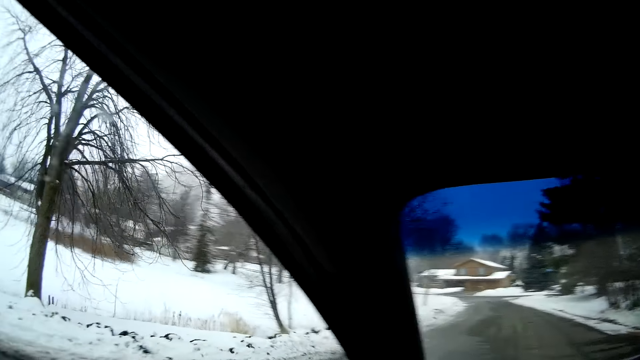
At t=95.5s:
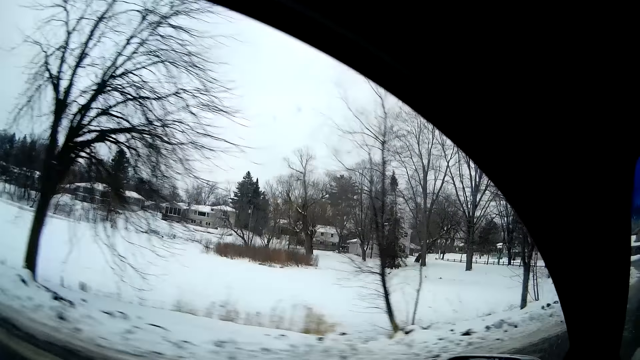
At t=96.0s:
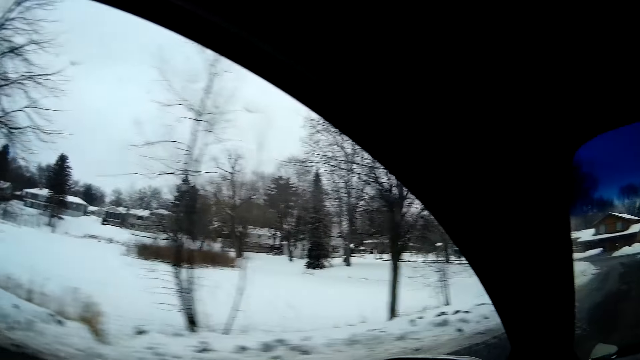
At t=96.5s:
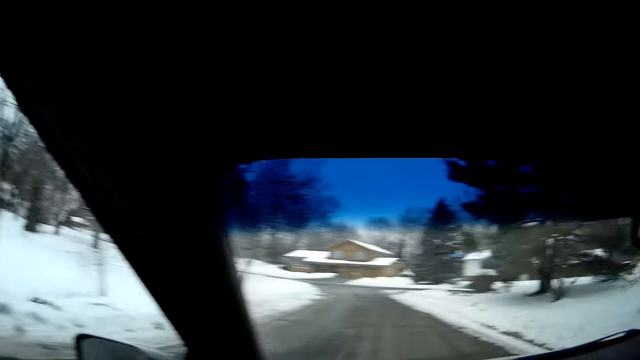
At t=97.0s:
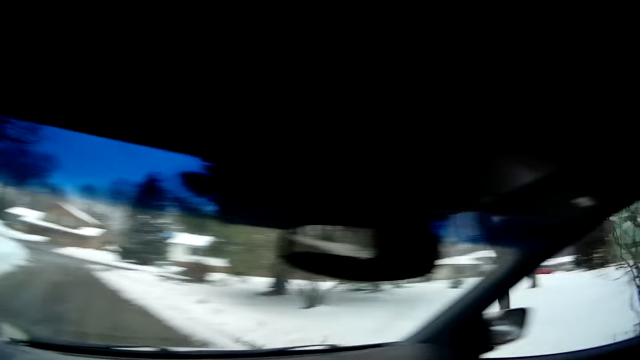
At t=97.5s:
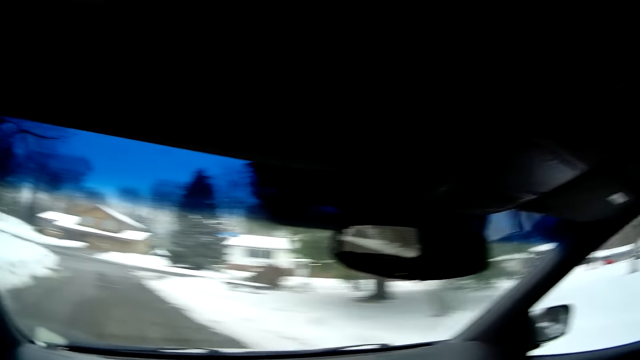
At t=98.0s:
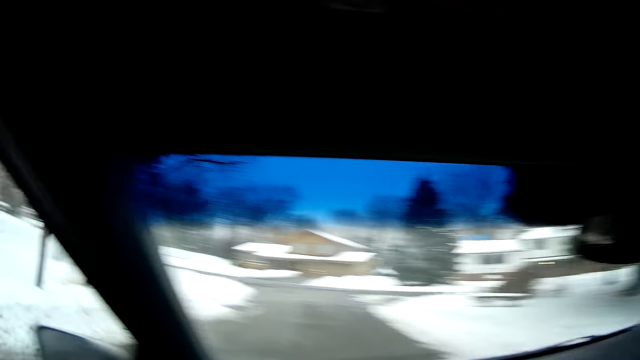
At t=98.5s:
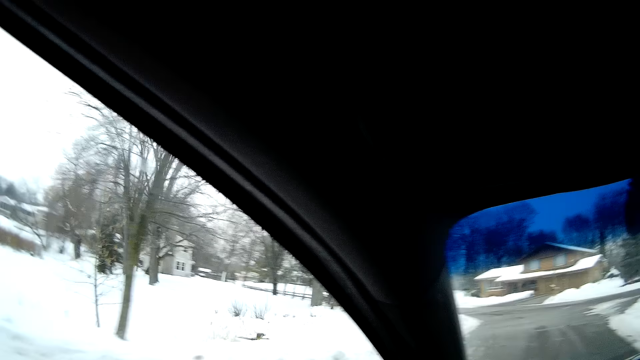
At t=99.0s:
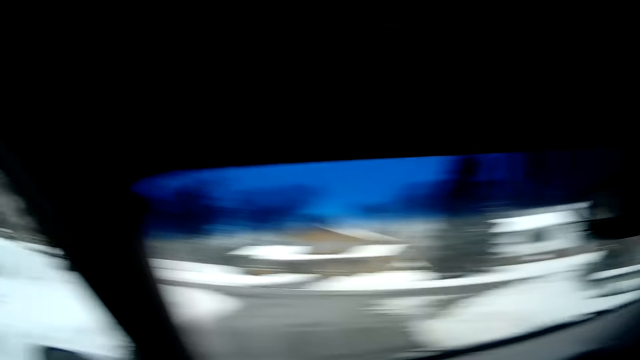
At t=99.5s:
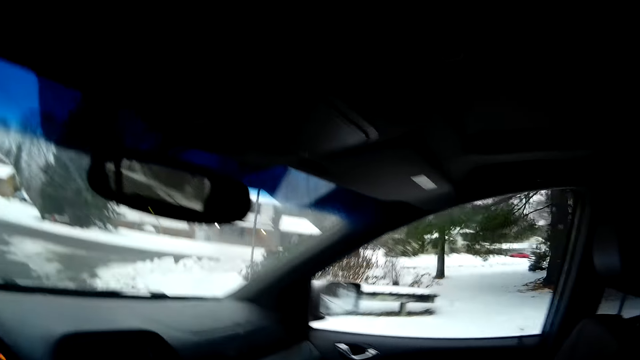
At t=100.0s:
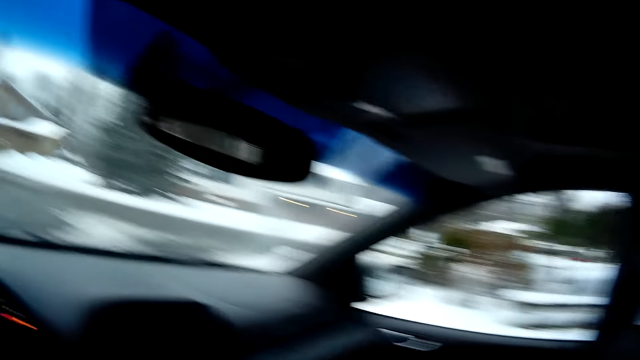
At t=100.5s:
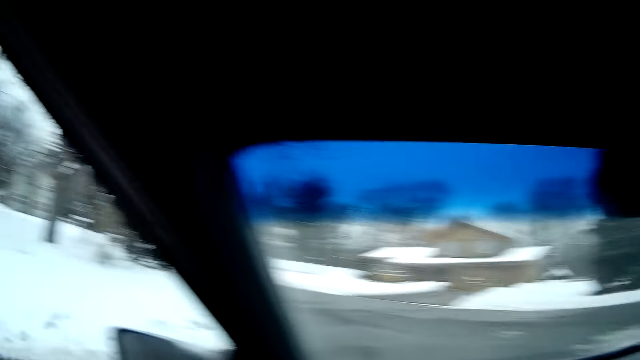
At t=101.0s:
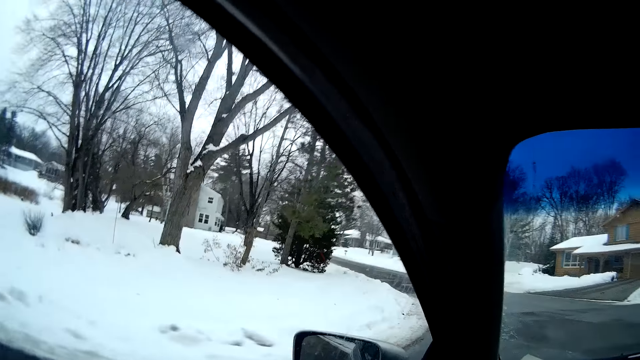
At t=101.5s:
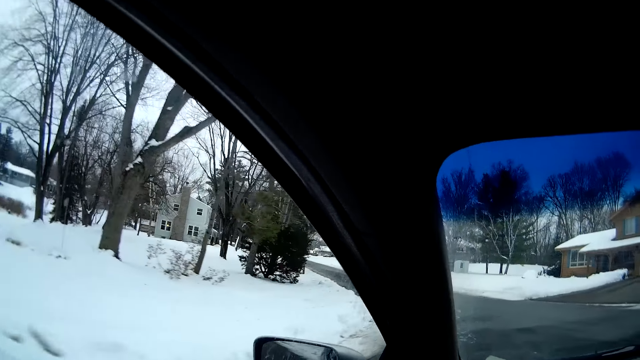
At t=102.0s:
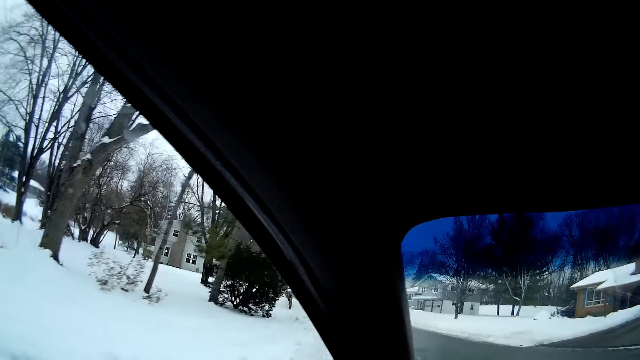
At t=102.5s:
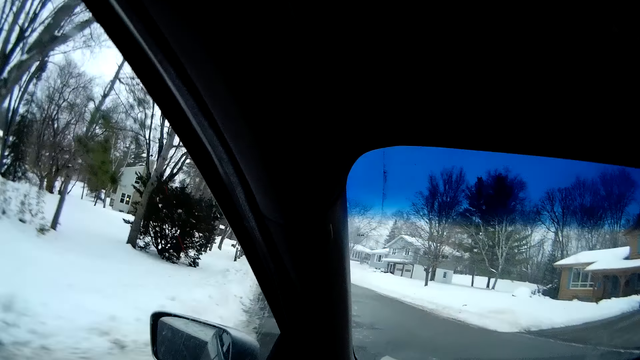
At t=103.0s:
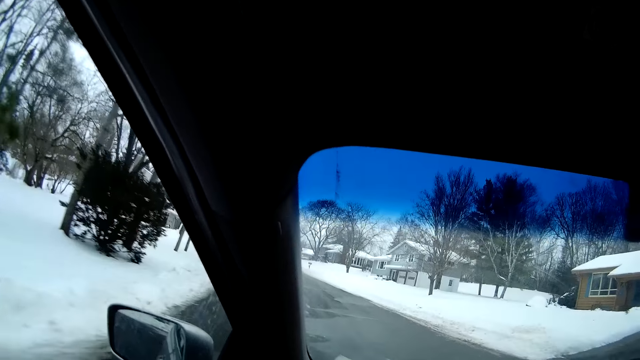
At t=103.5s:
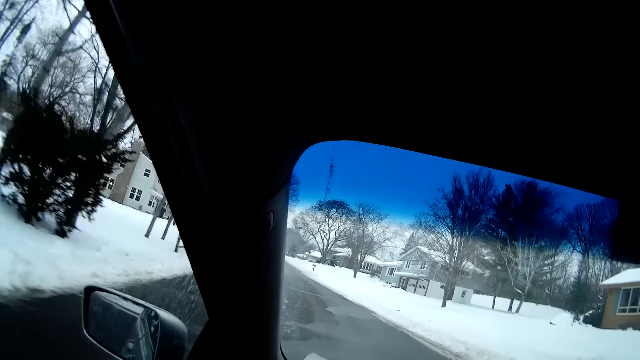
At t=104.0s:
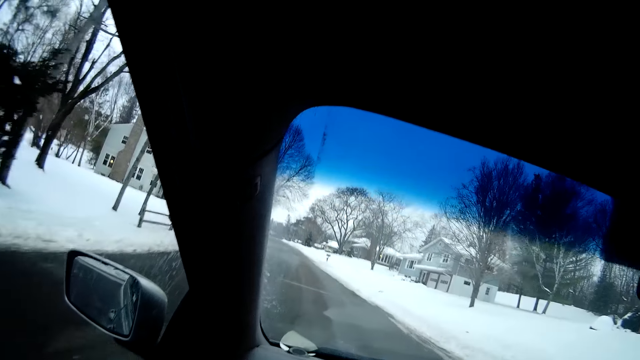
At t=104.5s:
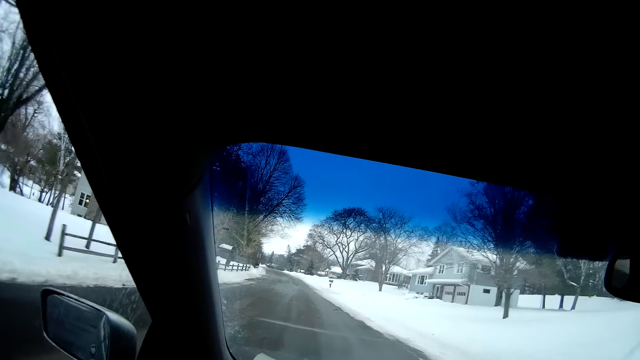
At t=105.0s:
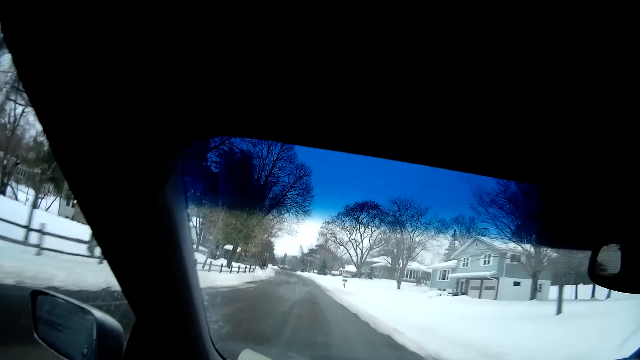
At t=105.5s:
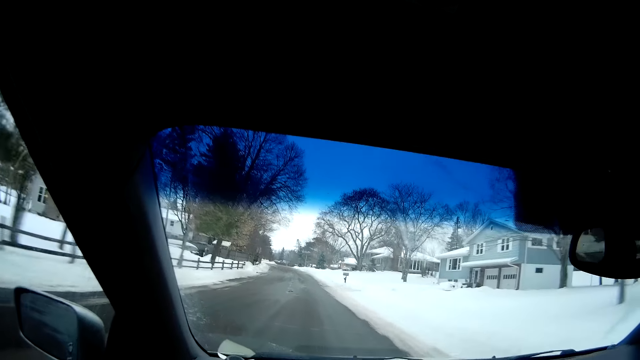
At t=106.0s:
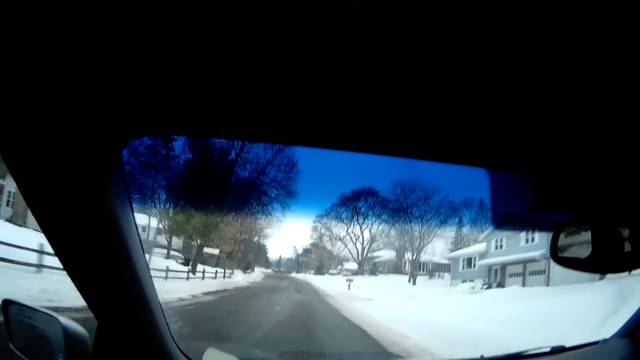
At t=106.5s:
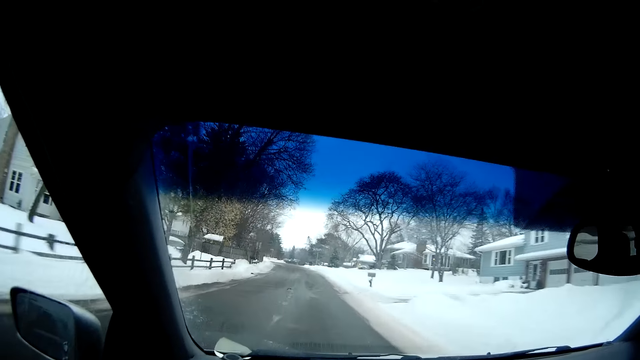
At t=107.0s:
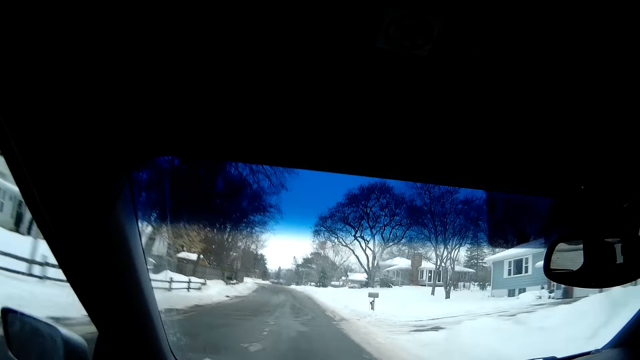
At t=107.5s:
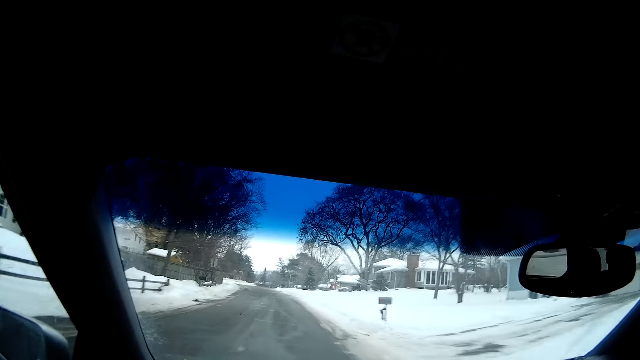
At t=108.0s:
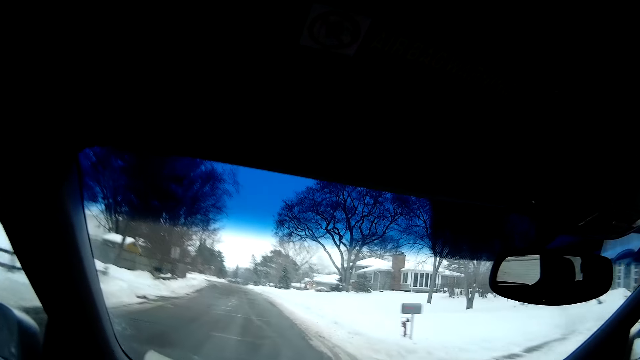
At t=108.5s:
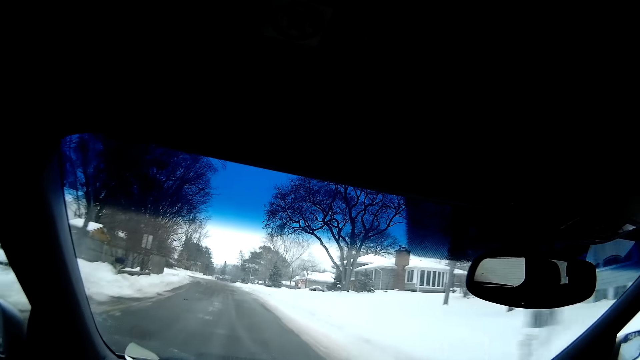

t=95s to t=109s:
The camera wearer looks around. They drive.
